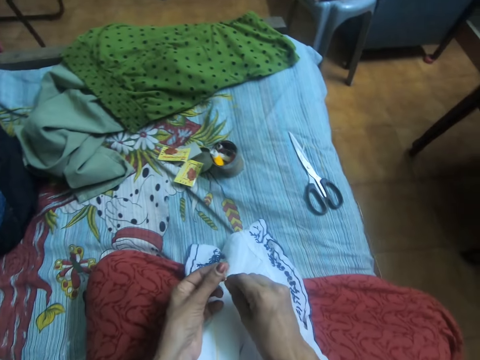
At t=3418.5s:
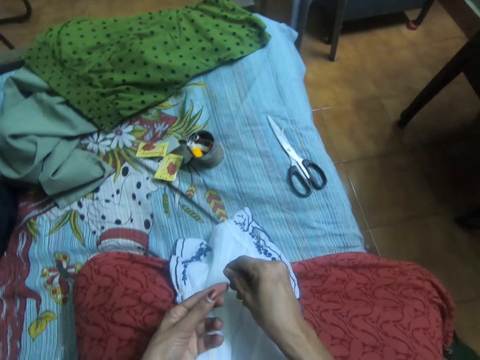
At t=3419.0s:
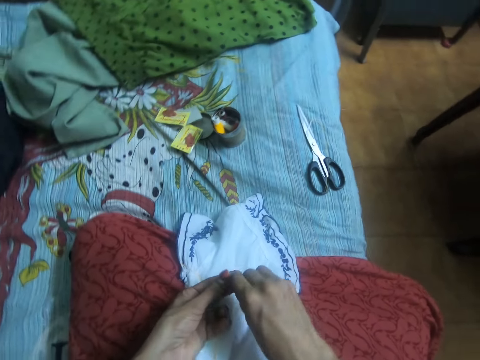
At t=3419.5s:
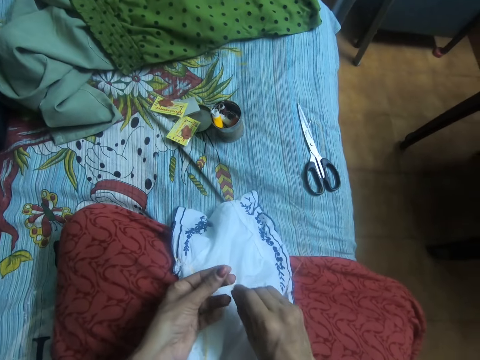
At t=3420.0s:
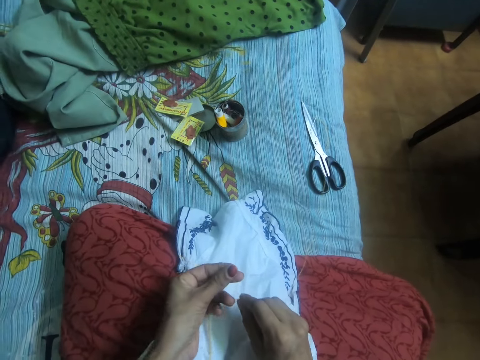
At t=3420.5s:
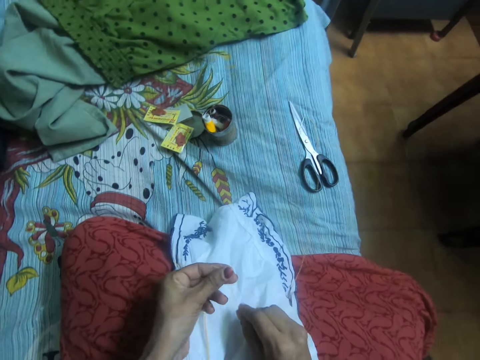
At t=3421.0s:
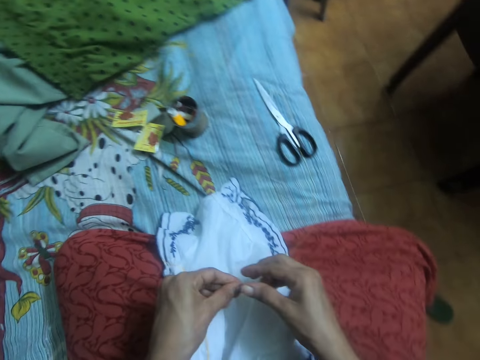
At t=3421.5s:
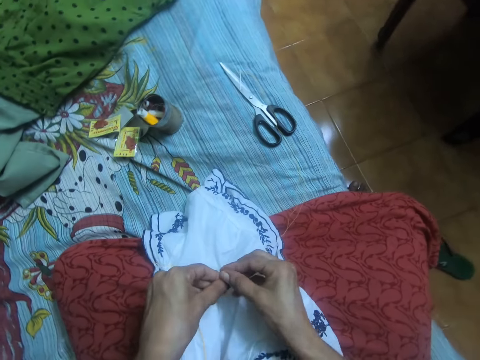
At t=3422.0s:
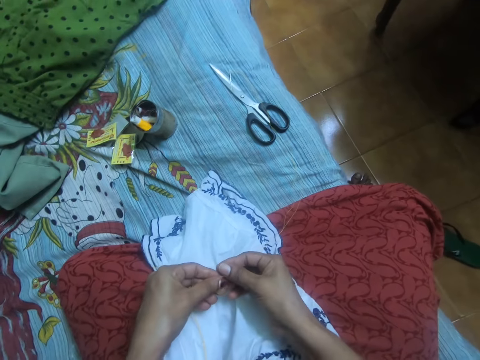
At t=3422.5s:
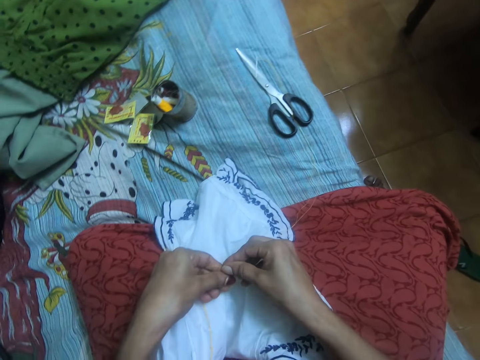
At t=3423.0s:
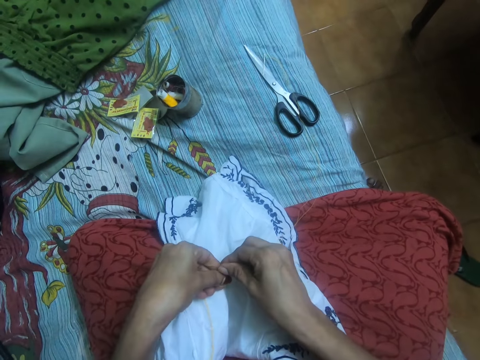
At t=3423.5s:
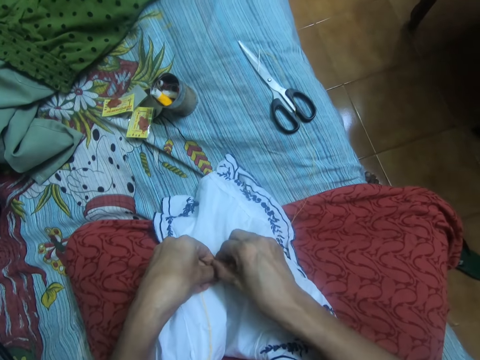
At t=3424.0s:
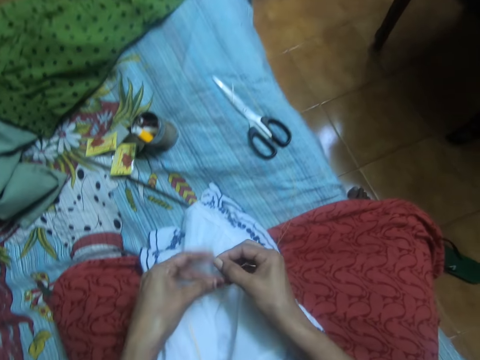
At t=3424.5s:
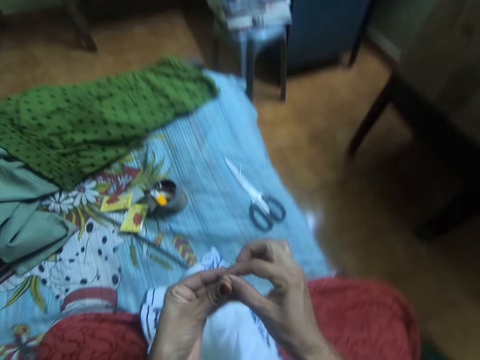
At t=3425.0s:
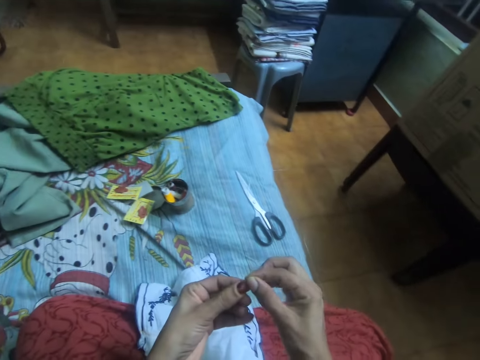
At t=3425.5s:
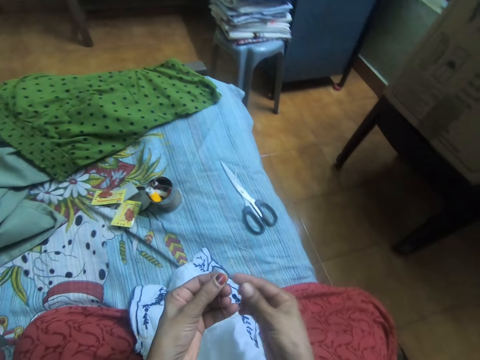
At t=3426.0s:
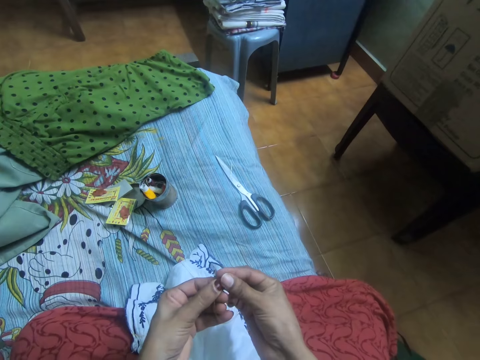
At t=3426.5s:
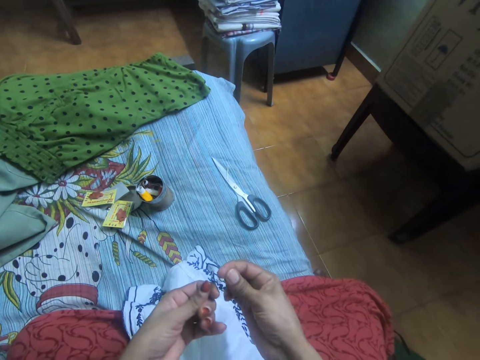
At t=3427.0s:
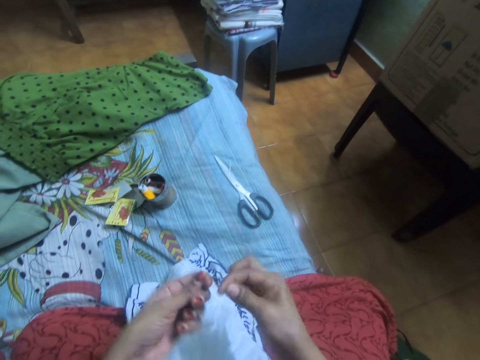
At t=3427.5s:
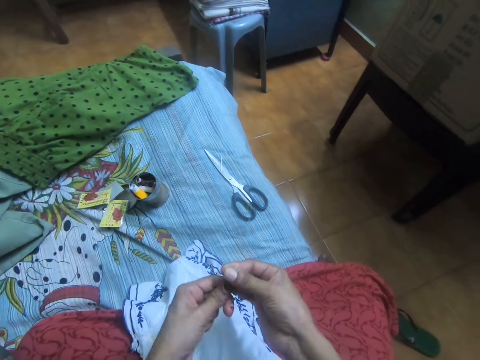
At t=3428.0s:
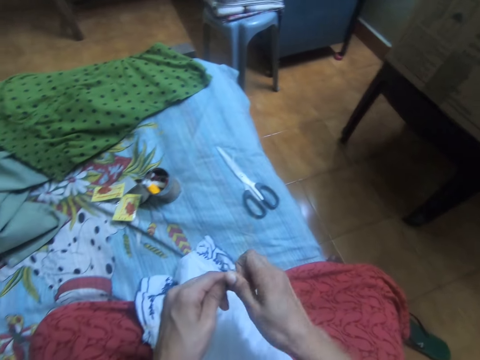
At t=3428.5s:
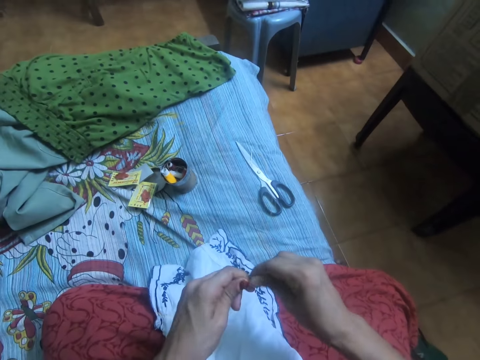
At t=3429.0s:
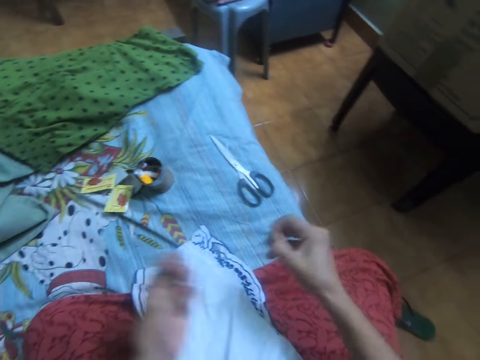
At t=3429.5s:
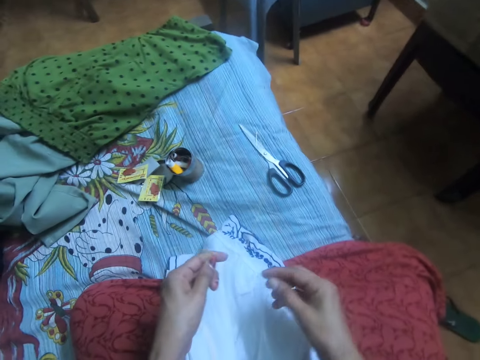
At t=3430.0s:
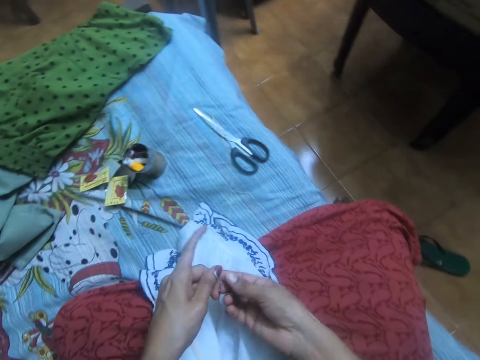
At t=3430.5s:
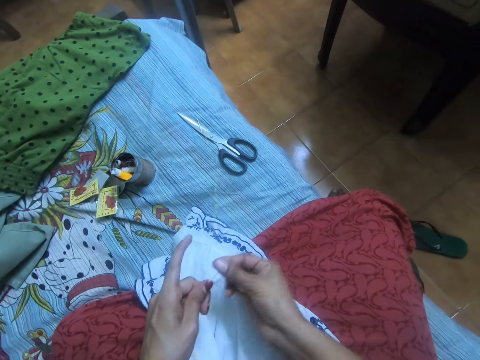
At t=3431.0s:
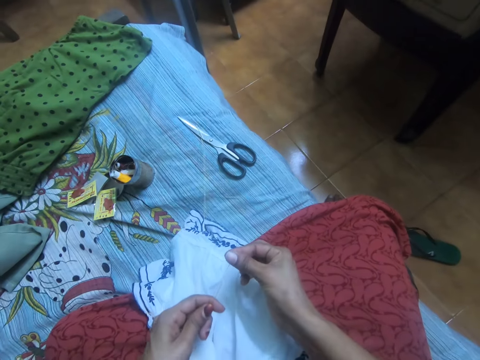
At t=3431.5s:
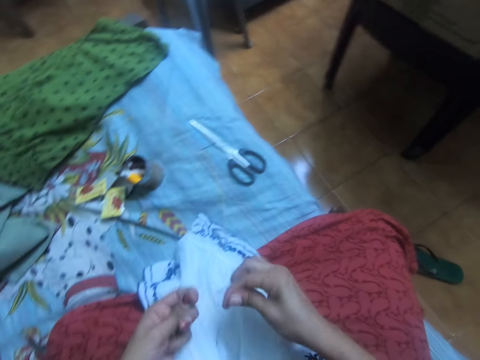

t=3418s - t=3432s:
The camera wearer ties the thread with both hands and cuts it.

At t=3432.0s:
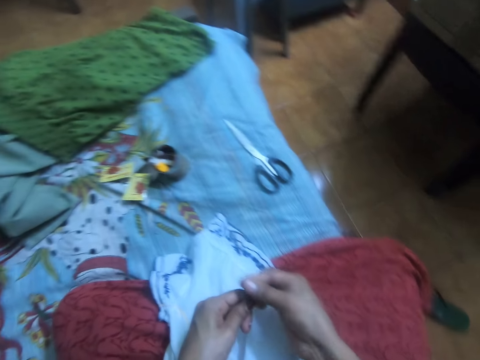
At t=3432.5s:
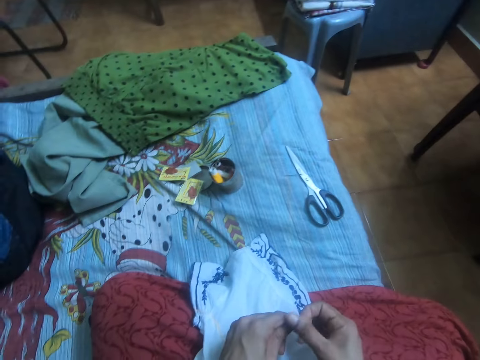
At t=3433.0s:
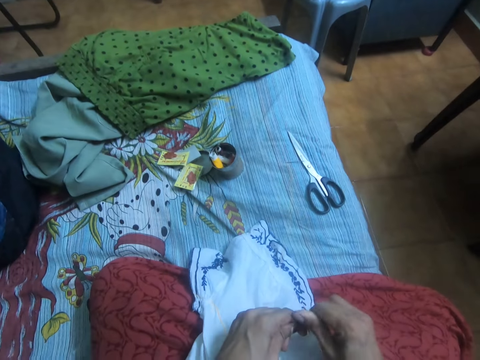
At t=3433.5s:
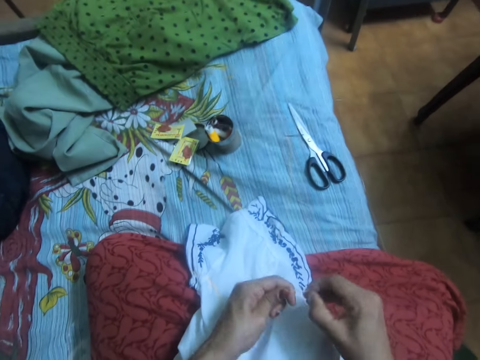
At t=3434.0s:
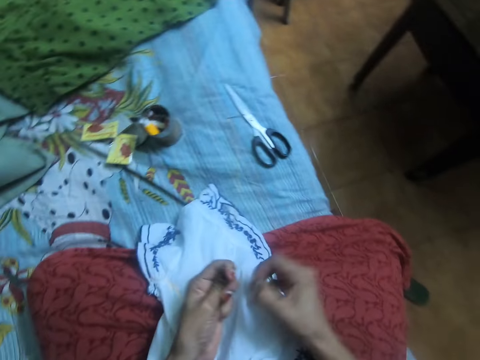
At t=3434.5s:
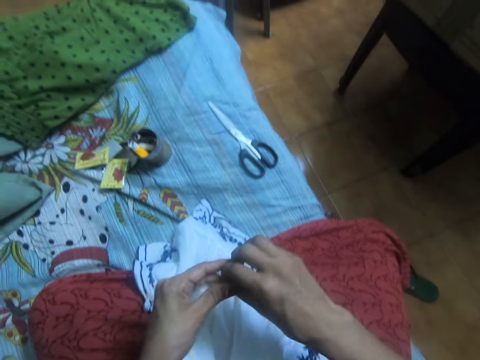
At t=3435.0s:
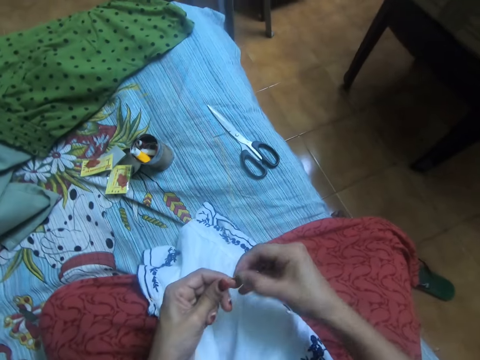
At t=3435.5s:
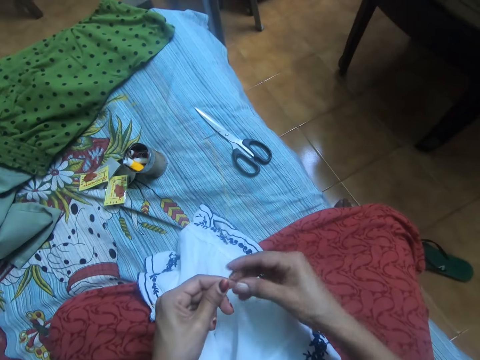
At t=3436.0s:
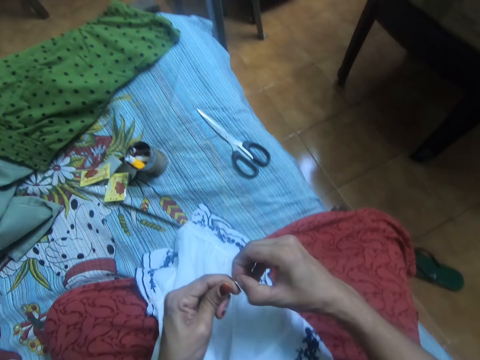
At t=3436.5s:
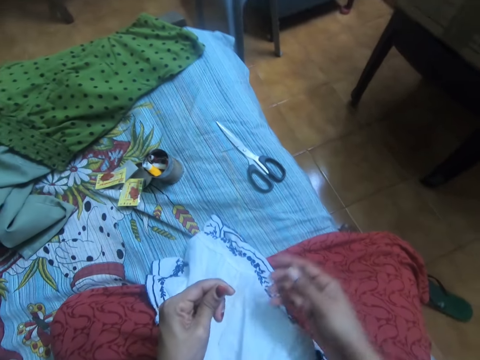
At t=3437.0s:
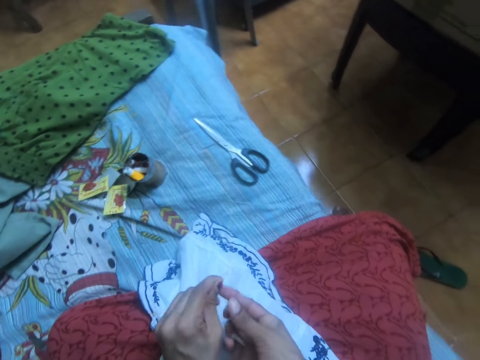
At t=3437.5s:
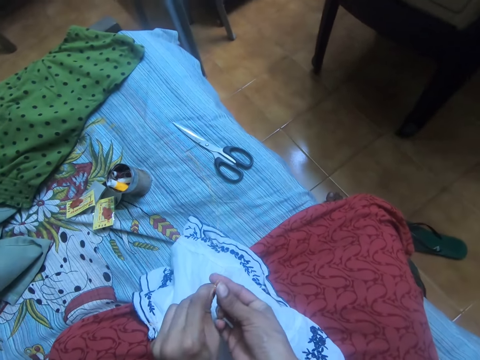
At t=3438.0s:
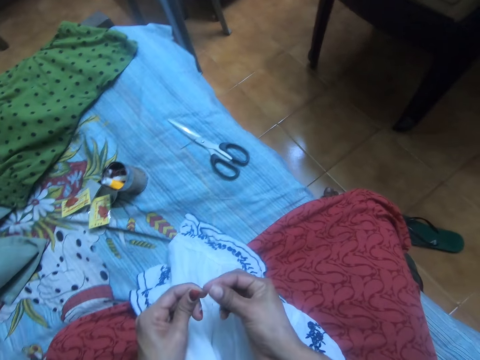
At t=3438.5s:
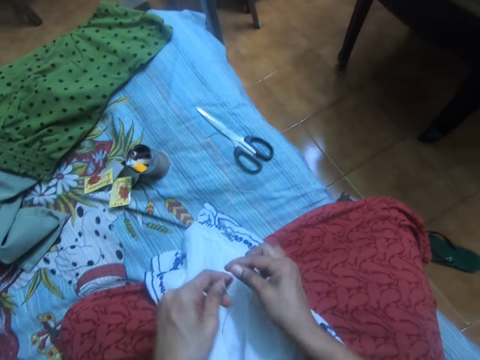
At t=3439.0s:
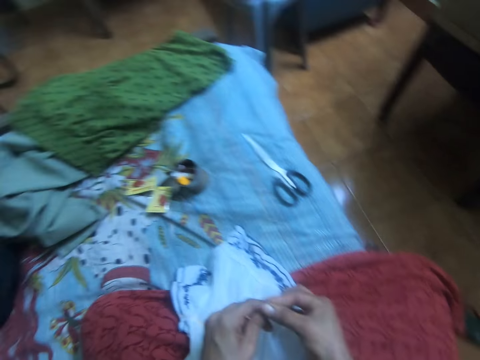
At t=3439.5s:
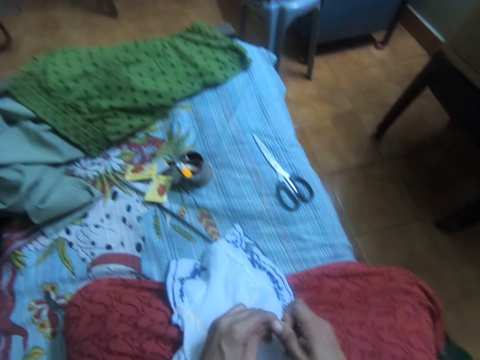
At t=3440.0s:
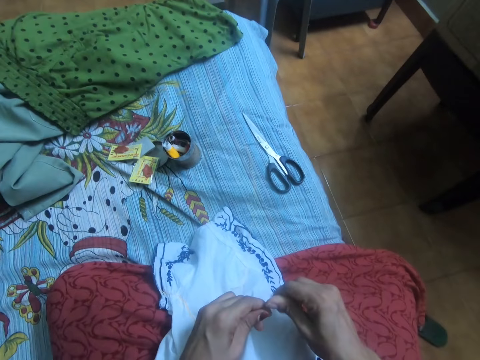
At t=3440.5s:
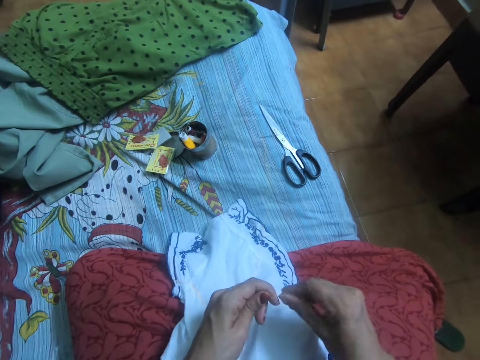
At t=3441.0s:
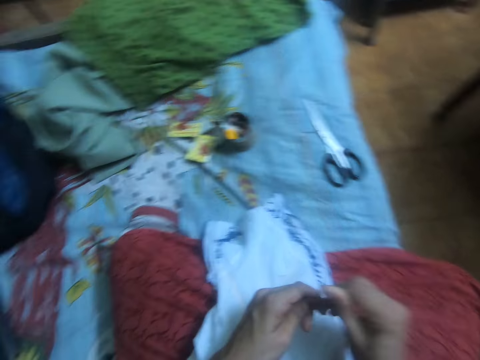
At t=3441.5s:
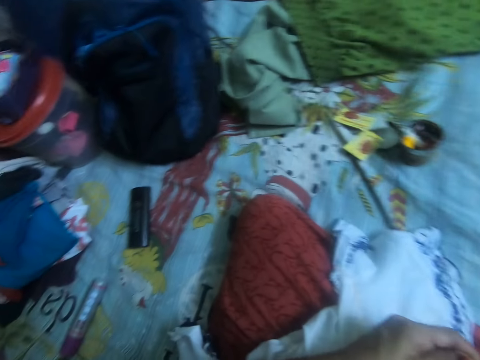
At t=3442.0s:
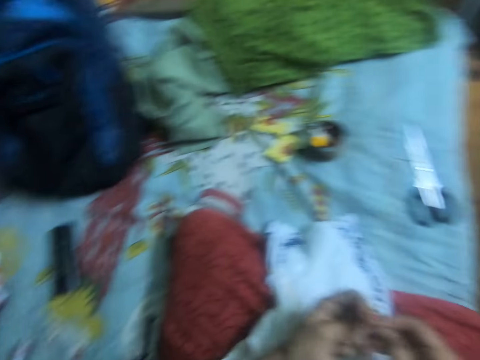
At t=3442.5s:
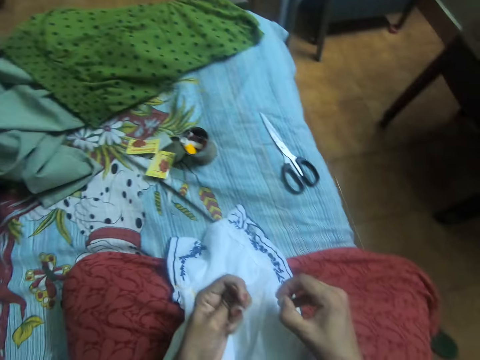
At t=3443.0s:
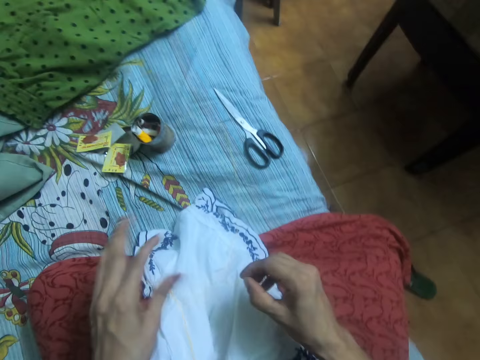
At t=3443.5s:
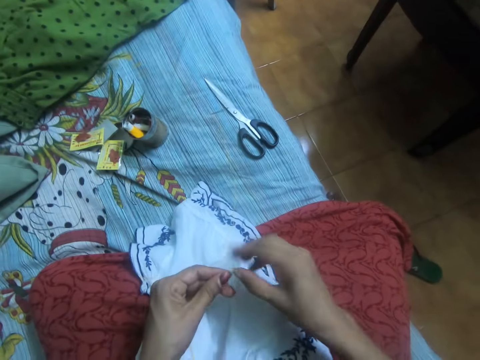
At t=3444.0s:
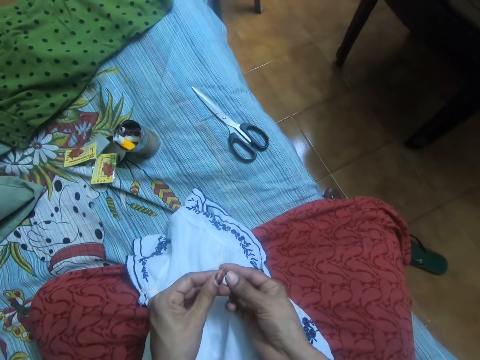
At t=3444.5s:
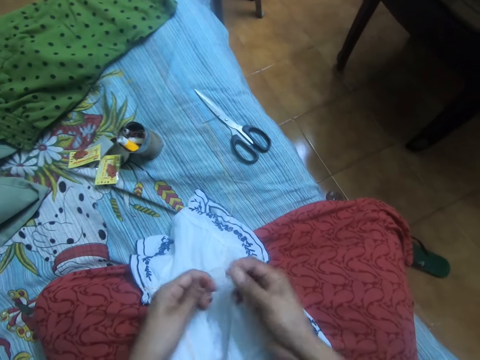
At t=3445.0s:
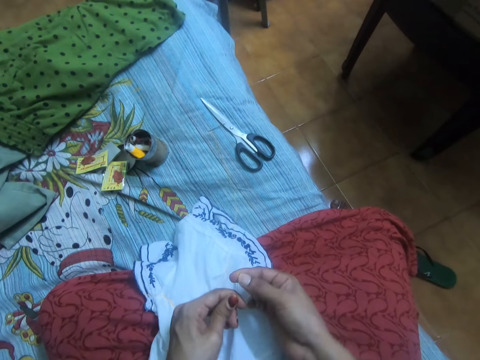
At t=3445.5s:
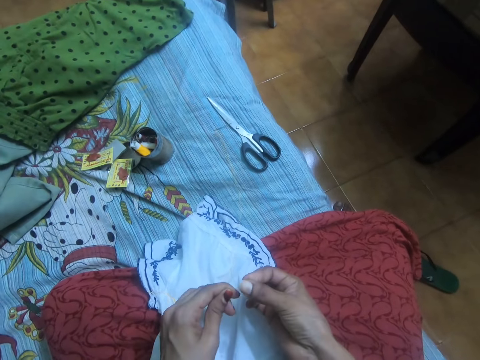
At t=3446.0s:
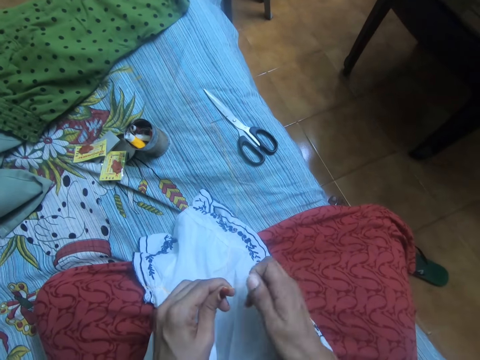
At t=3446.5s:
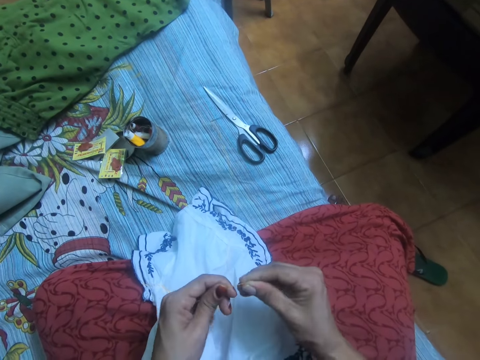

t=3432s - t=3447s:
The camera wearer ties the thread. They fasten the thread tightly.
